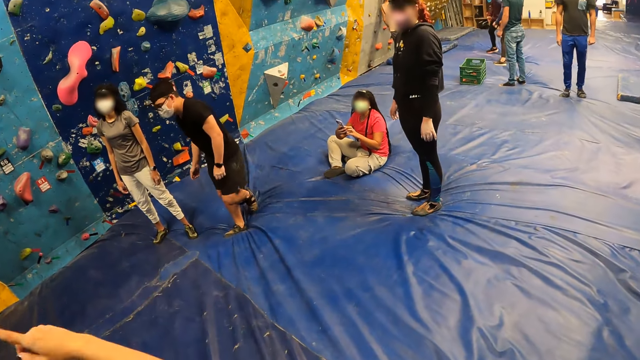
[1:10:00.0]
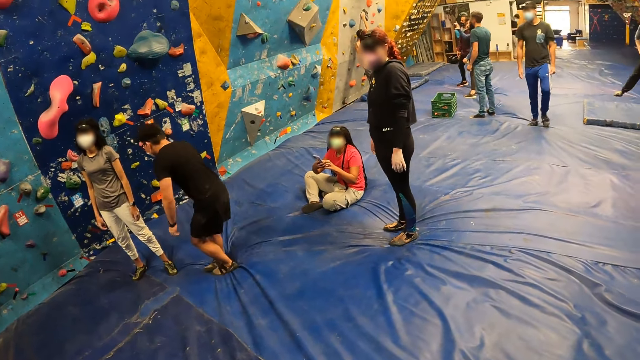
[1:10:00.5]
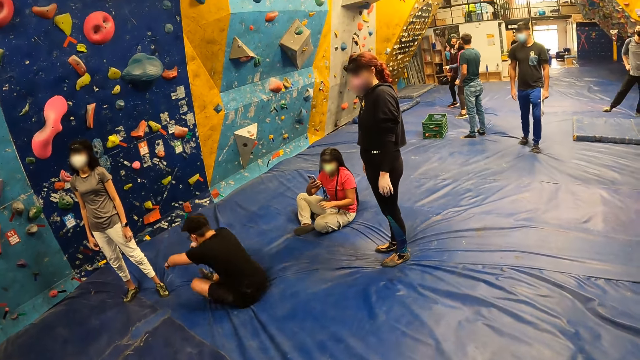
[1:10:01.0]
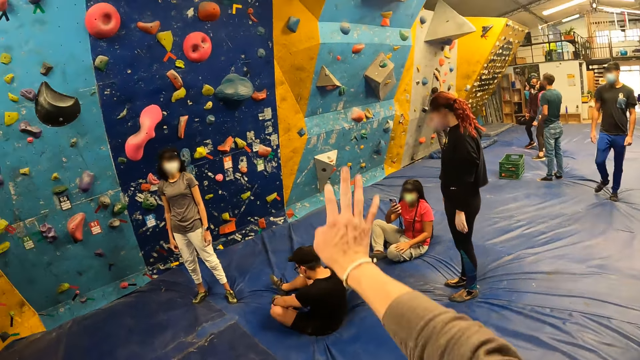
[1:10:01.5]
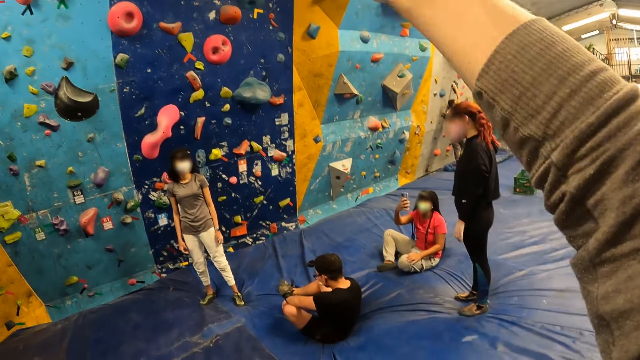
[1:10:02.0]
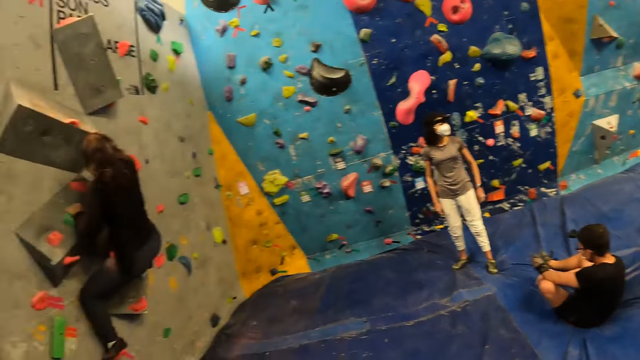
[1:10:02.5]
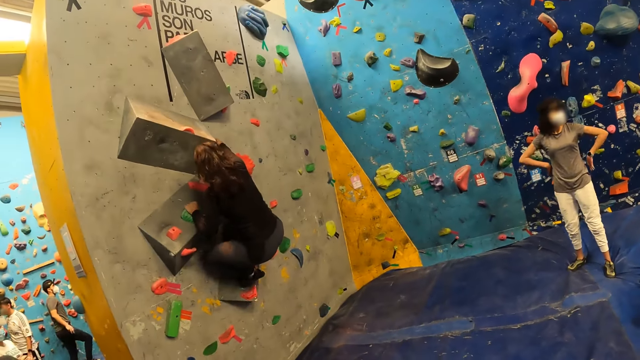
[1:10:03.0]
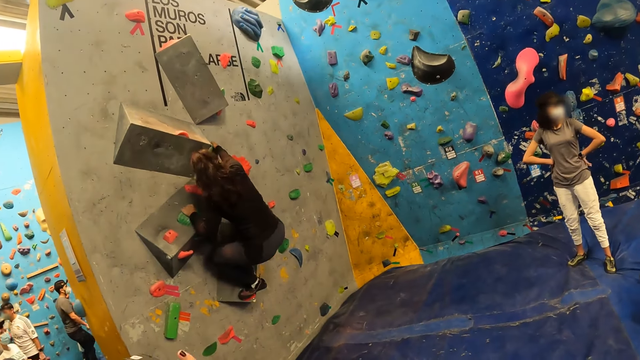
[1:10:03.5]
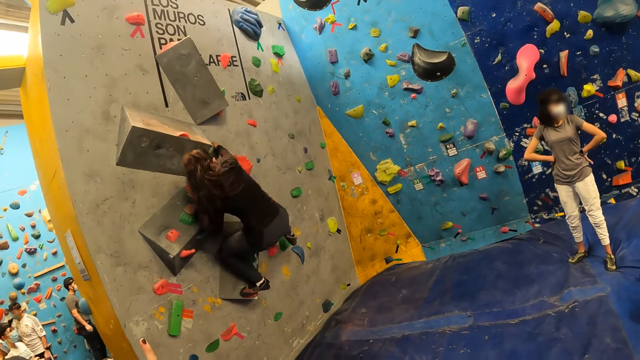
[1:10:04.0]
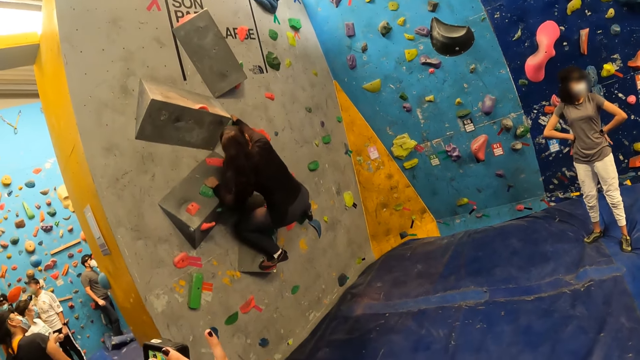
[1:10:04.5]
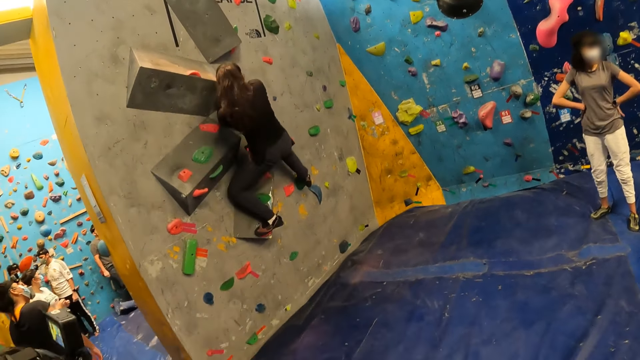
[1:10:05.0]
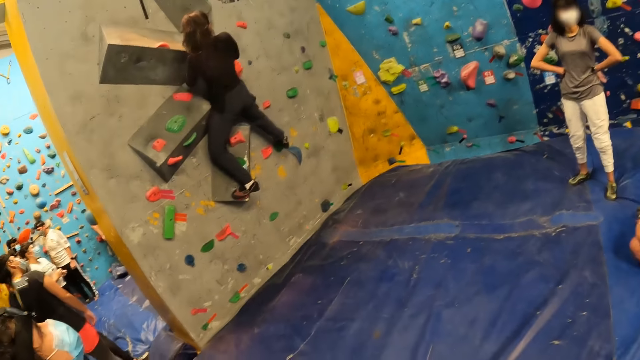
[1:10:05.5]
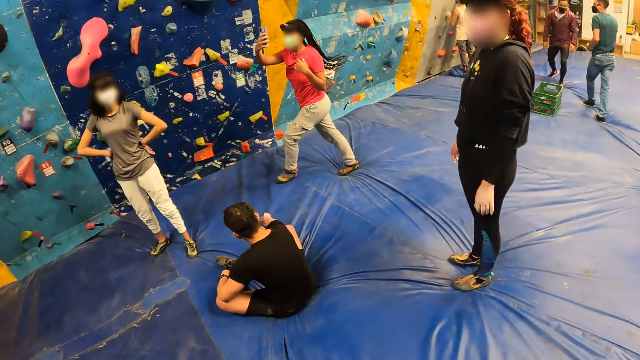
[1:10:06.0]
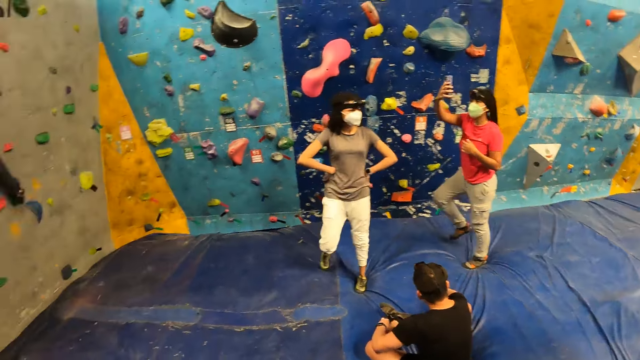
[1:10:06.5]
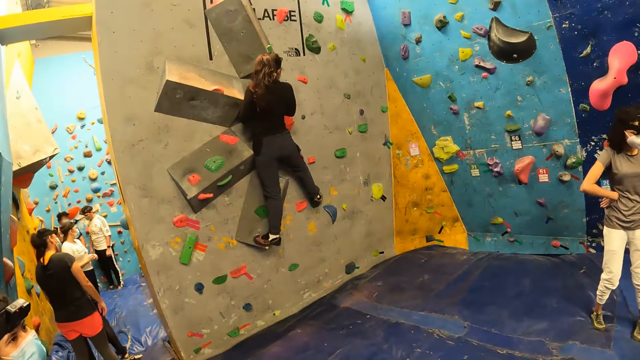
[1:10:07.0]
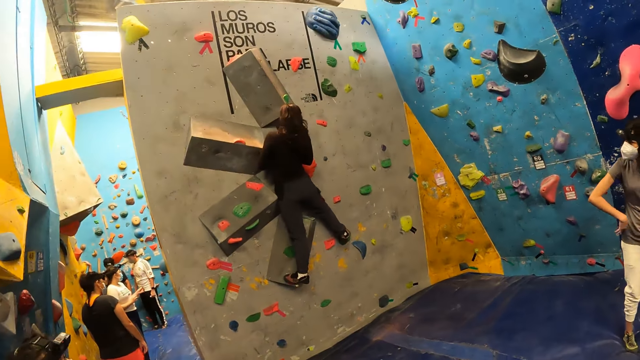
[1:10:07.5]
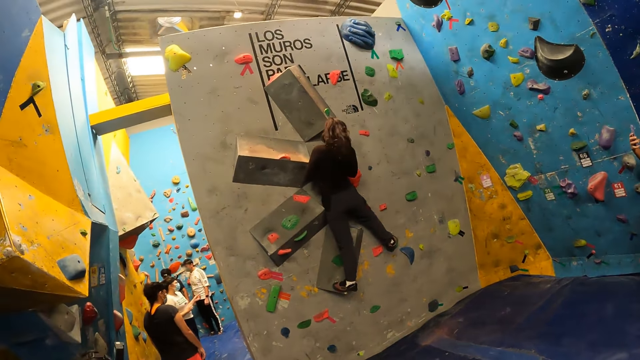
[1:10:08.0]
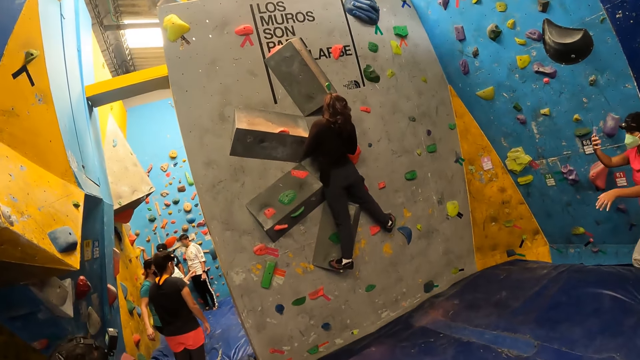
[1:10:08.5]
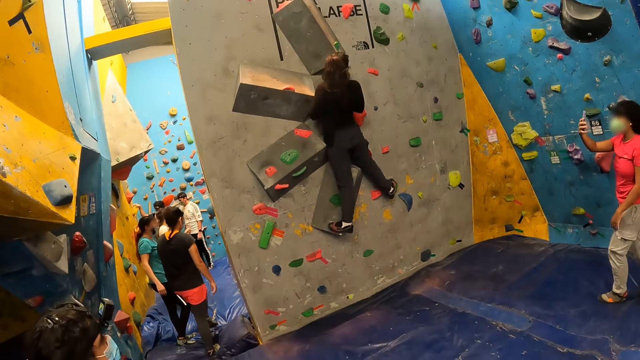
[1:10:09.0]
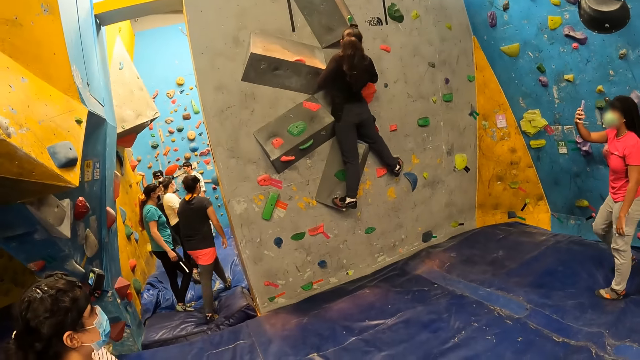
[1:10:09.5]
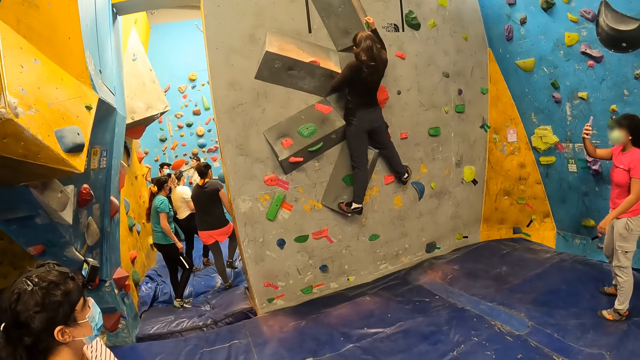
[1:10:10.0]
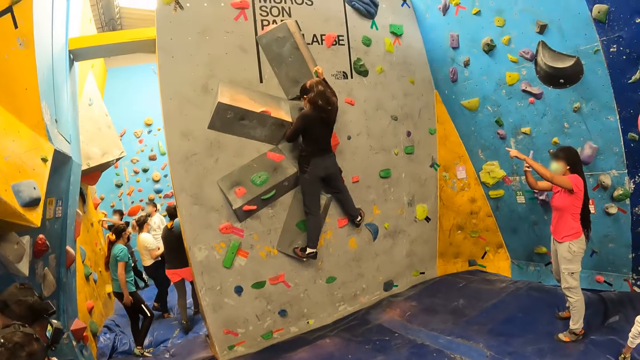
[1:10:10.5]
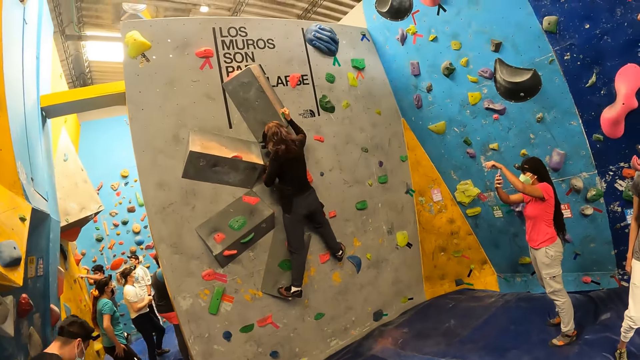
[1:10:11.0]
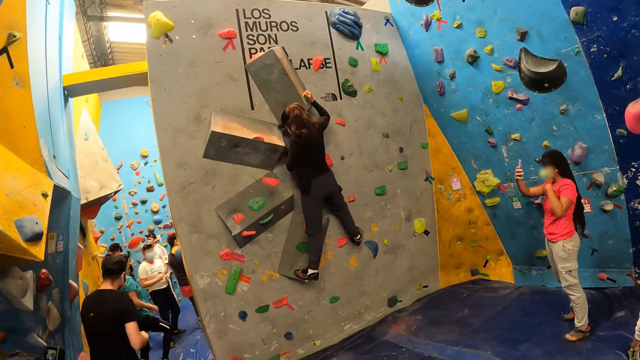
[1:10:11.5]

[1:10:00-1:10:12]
A woman films another woman climbing the bouldering wall with a camera in her right hand. The camera wearer raises his hand and puts his hand down. The other woman climbs the climbing wall. The camera wearer looks around the room.

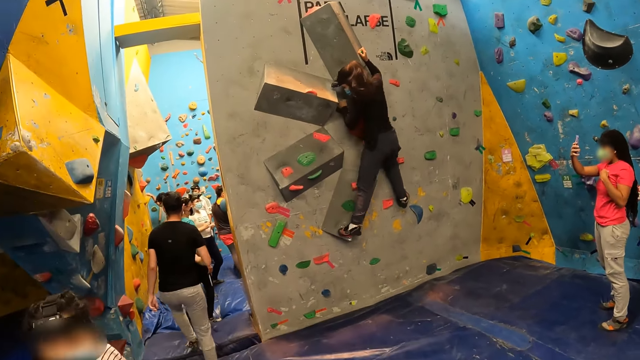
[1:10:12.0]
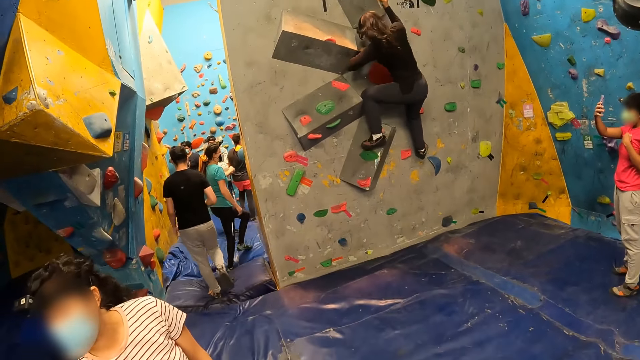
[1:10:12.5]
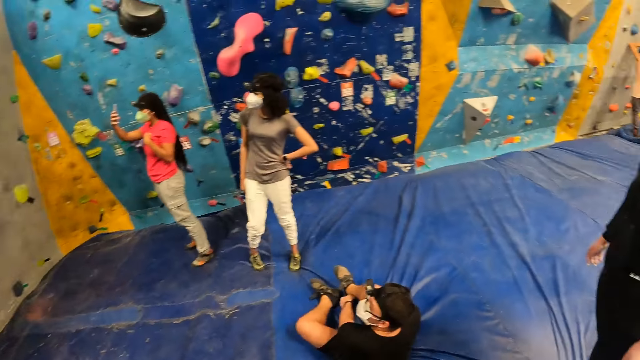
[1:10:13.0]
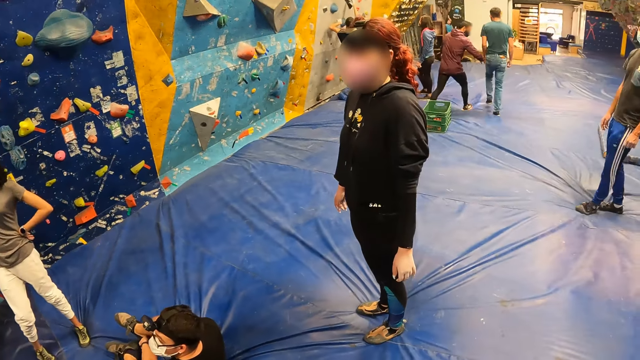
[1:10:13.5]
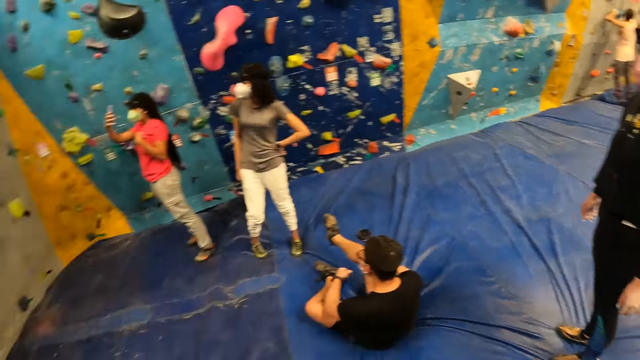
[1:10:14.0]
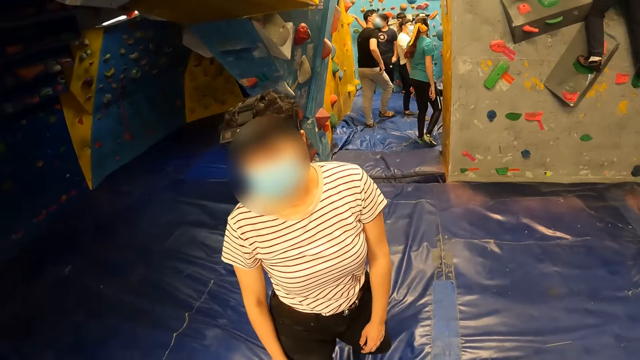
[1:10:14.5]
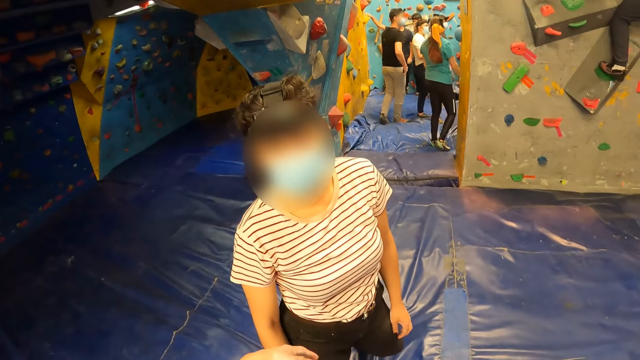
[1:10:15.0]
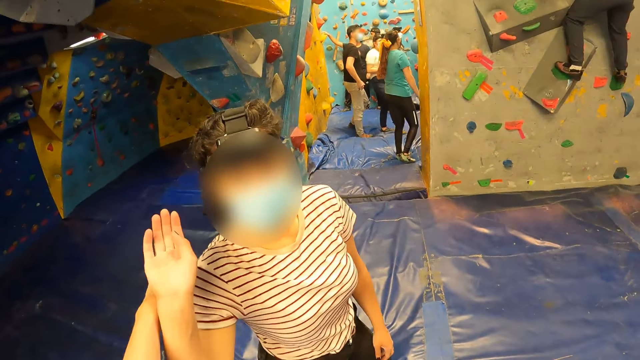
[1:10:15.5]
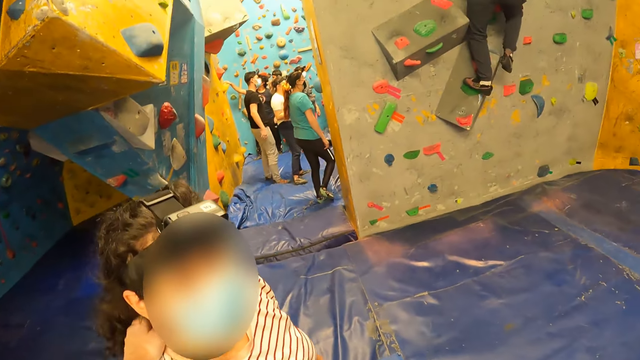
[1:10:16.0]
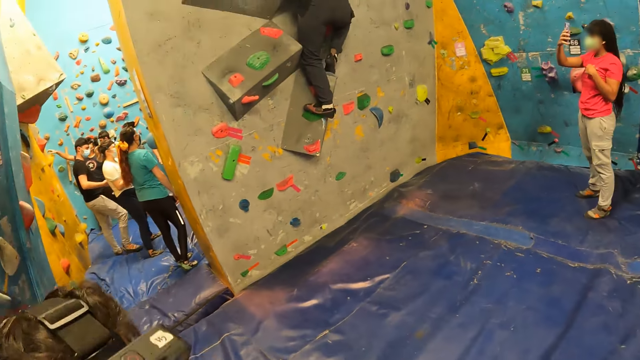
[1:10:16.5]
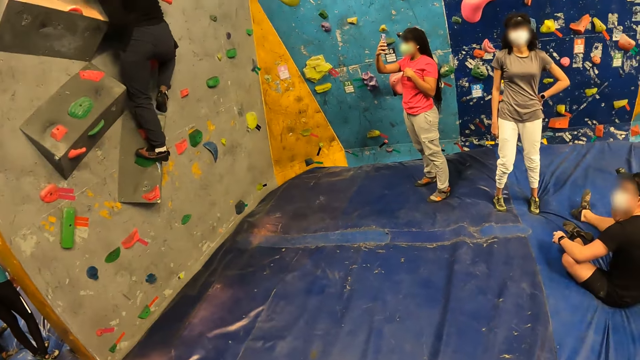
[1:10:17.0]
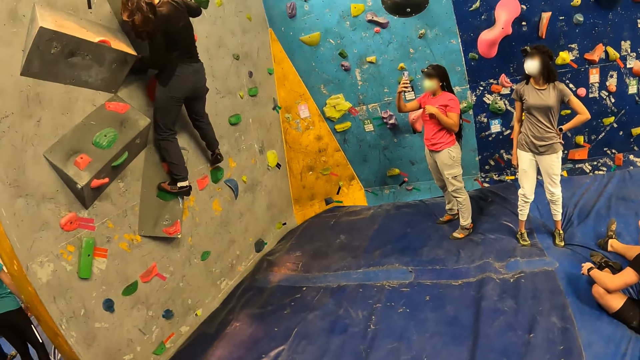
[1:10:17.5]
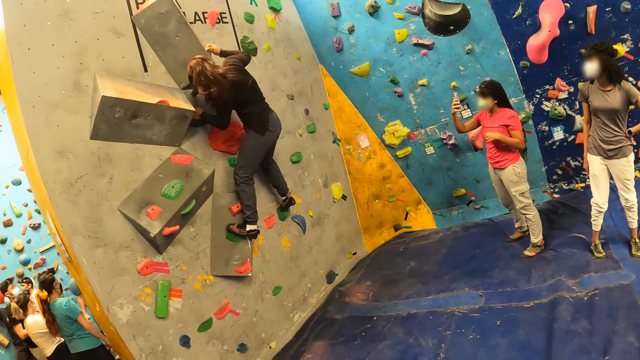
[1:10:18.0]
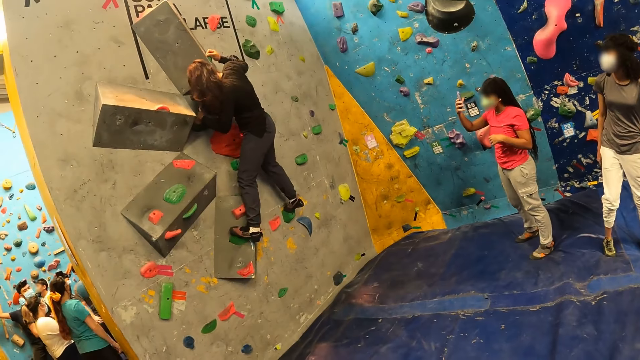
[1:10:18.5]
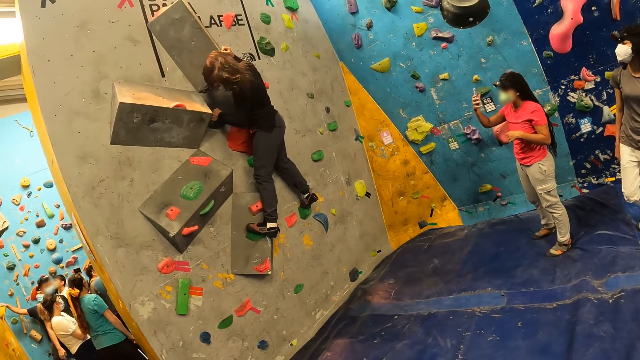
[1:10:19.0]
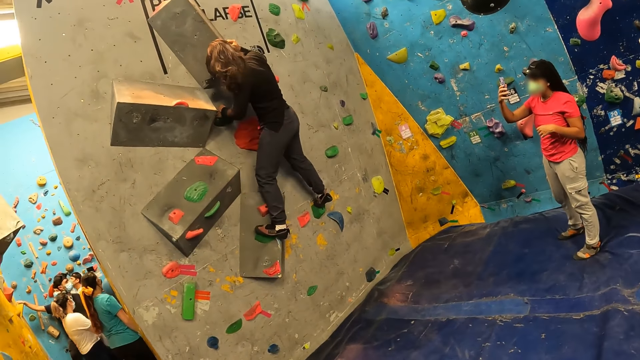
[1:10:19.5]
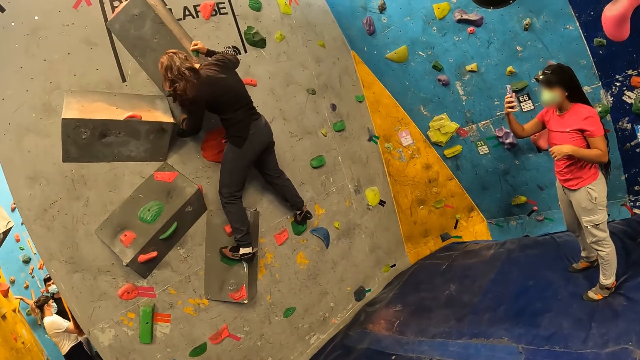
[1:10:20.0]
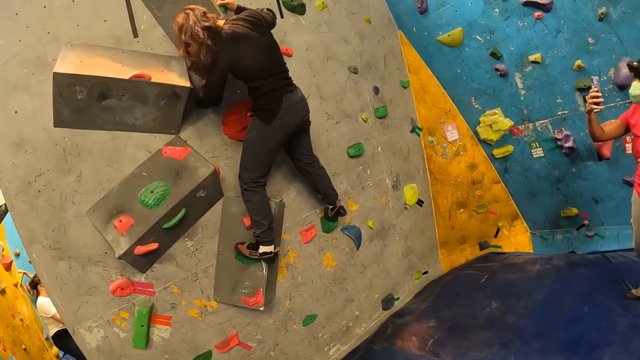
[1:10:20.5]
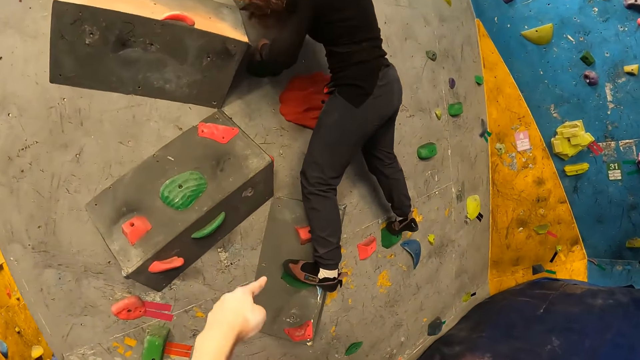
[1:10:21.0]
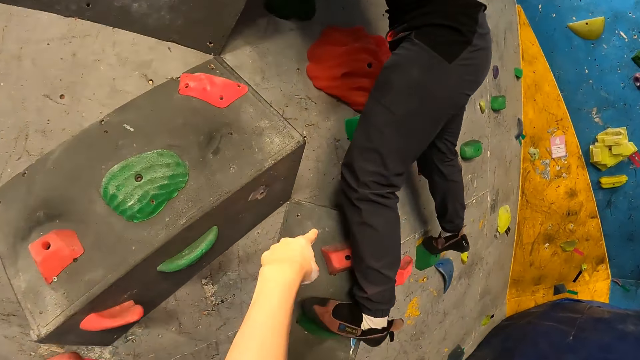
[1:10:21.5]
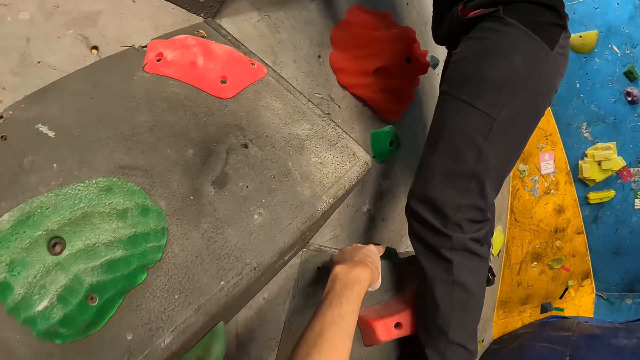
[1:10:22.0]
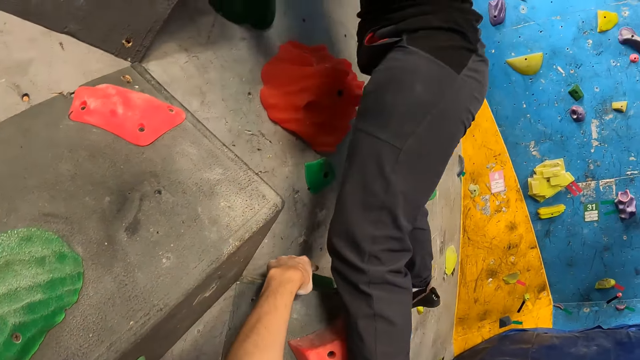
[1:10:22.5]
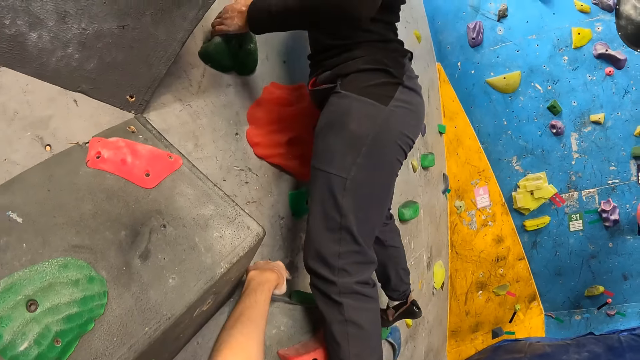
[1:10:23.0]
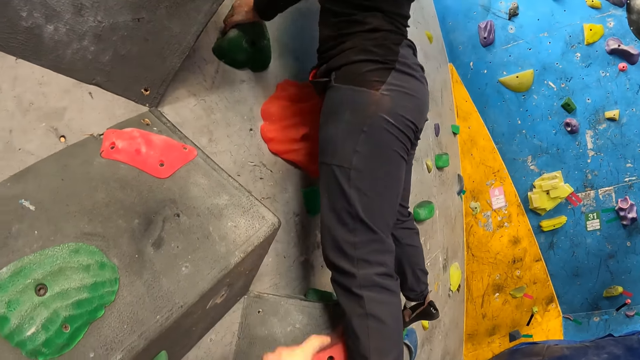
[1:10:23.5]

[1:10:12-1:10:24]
The camera wearer hugs the woman. She touches the woman, looks around the room, and moves towards the climbing wall. She points to a climbing hold with her left hand. She touches the wall. The woman climbs the climbing wall.
